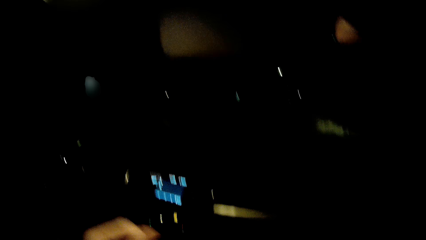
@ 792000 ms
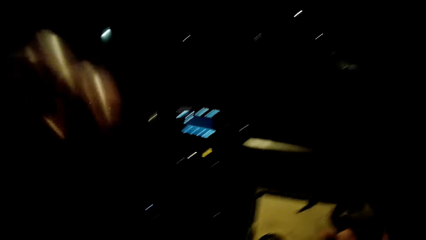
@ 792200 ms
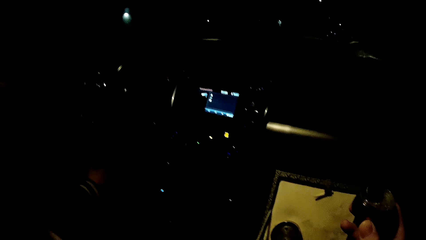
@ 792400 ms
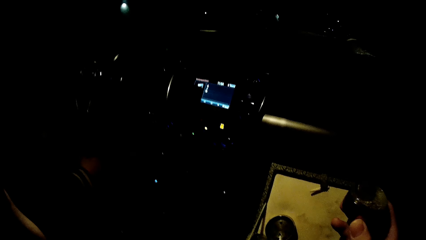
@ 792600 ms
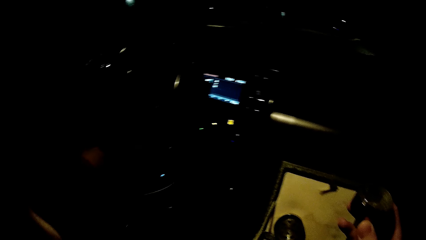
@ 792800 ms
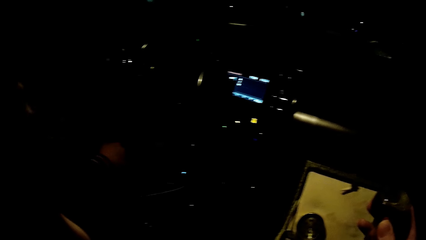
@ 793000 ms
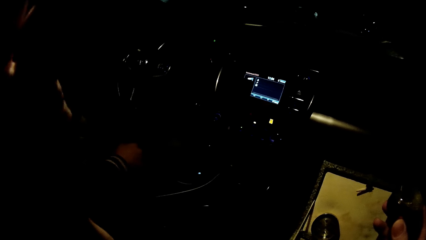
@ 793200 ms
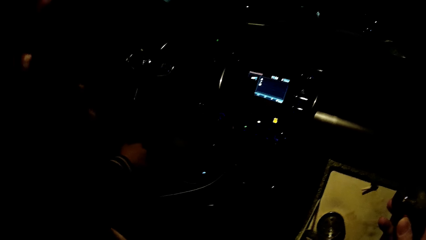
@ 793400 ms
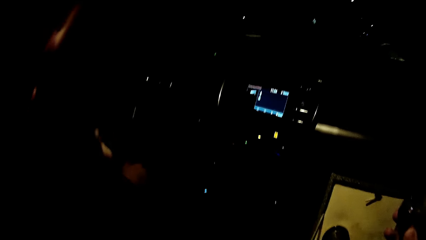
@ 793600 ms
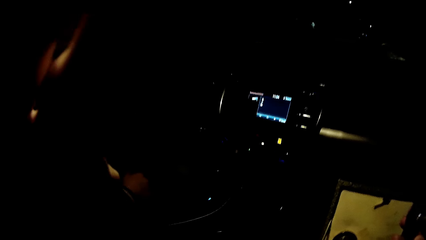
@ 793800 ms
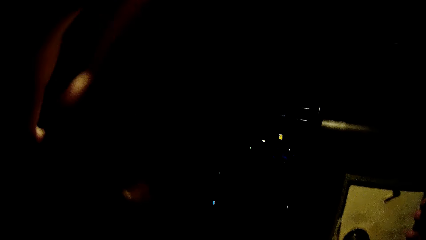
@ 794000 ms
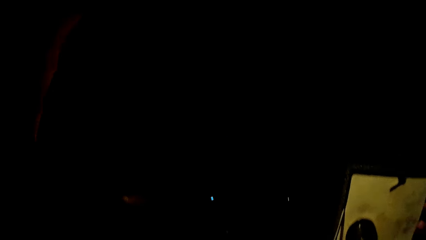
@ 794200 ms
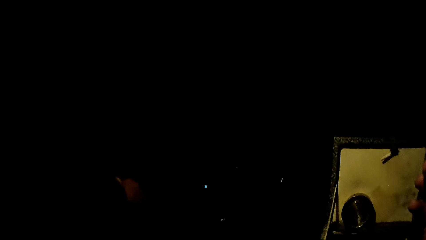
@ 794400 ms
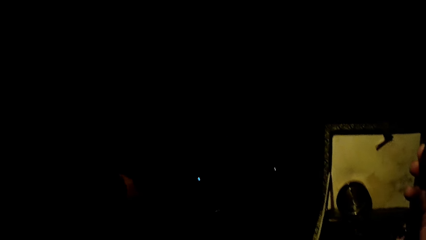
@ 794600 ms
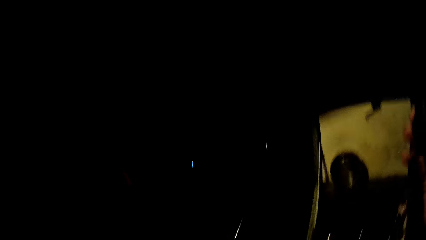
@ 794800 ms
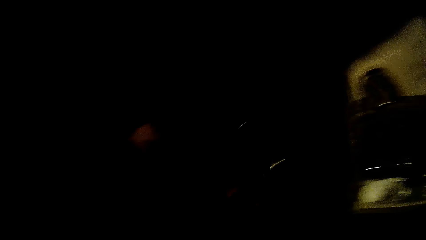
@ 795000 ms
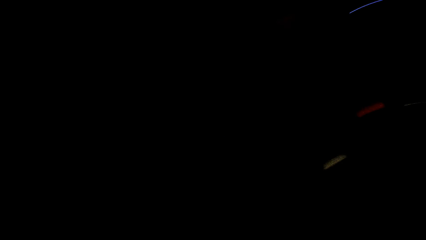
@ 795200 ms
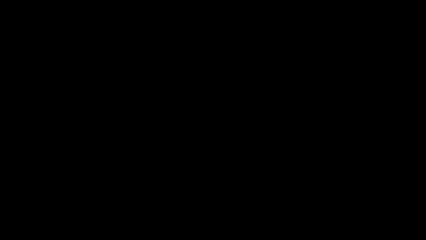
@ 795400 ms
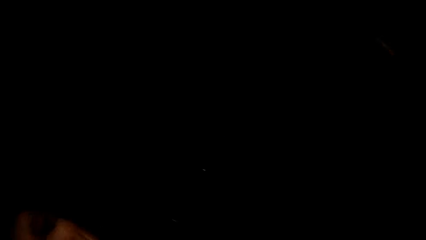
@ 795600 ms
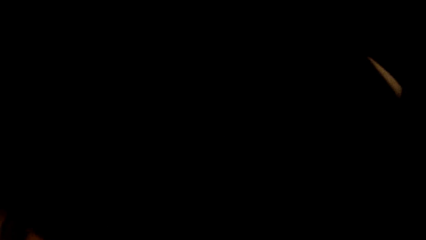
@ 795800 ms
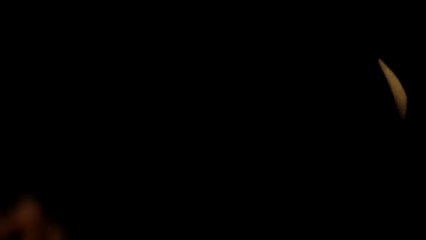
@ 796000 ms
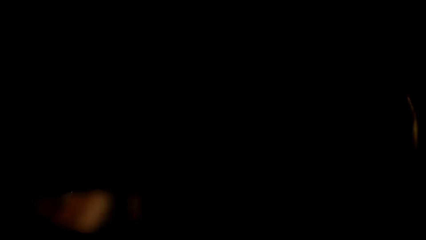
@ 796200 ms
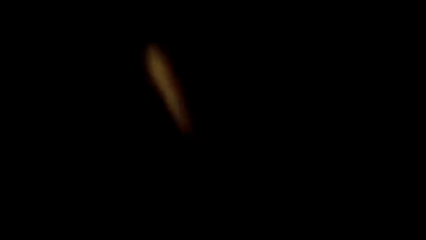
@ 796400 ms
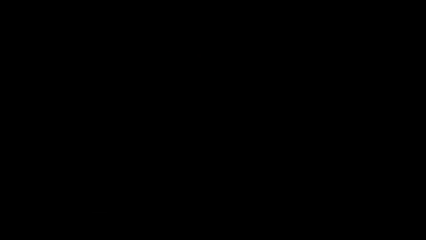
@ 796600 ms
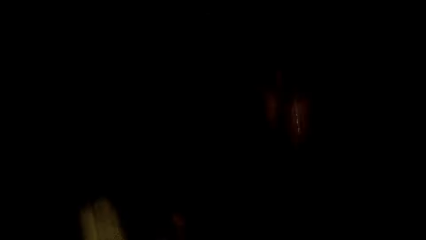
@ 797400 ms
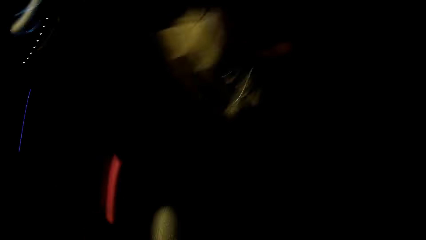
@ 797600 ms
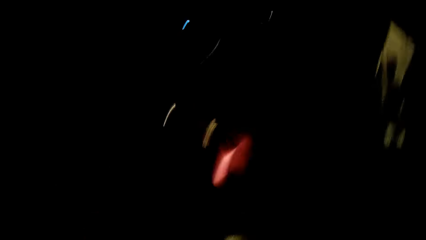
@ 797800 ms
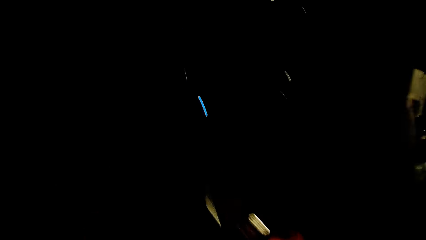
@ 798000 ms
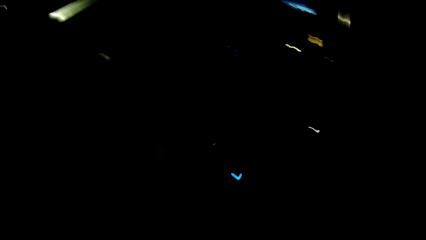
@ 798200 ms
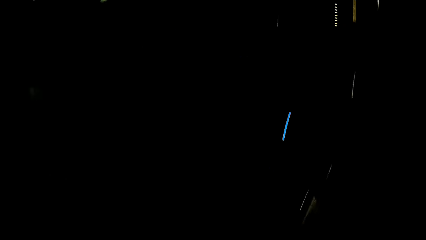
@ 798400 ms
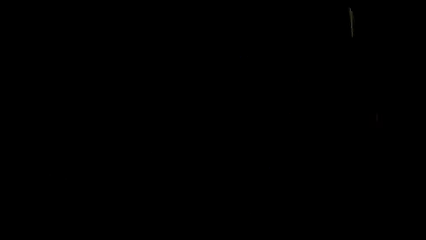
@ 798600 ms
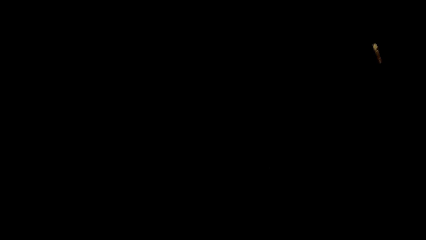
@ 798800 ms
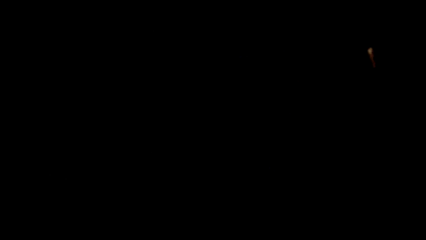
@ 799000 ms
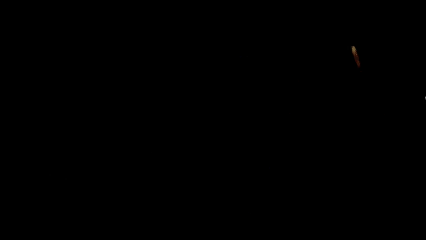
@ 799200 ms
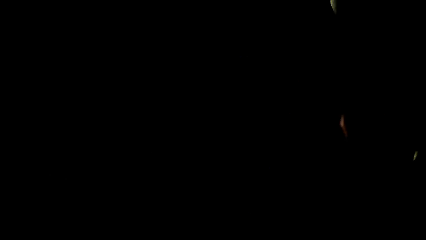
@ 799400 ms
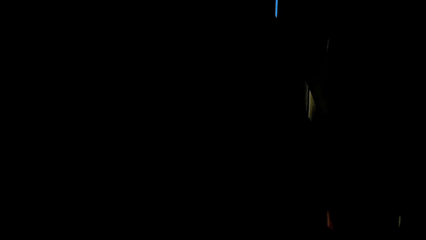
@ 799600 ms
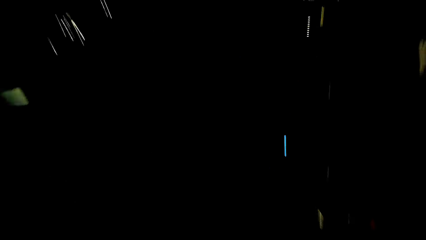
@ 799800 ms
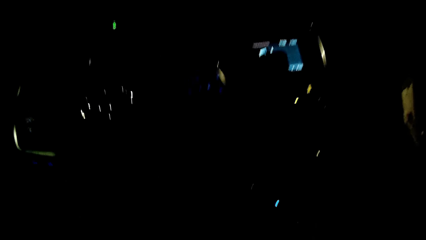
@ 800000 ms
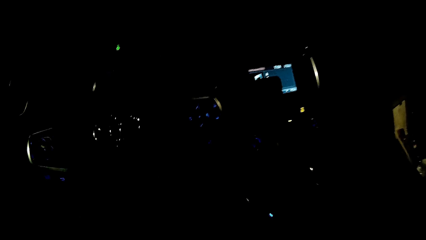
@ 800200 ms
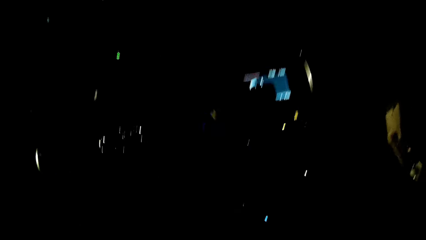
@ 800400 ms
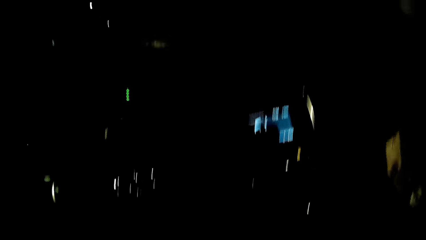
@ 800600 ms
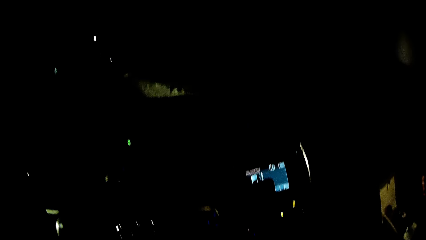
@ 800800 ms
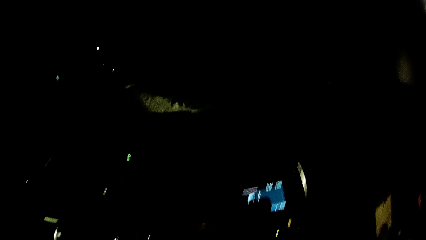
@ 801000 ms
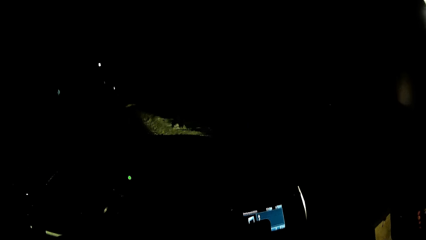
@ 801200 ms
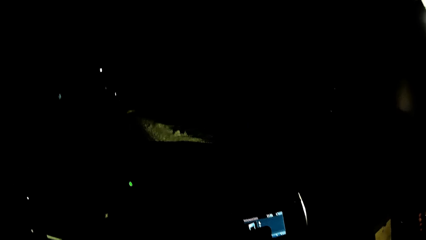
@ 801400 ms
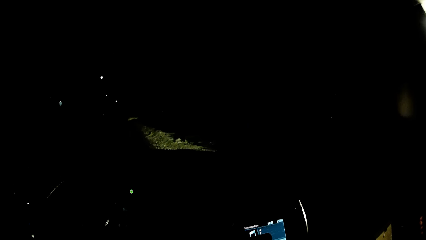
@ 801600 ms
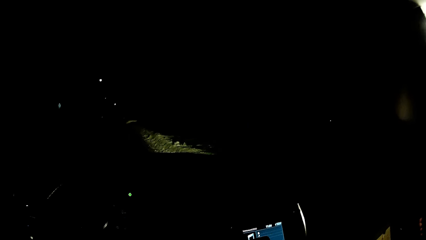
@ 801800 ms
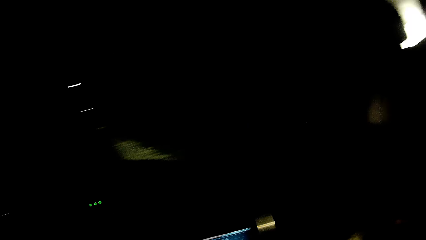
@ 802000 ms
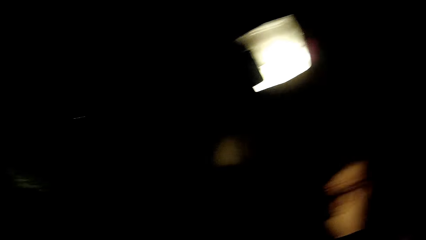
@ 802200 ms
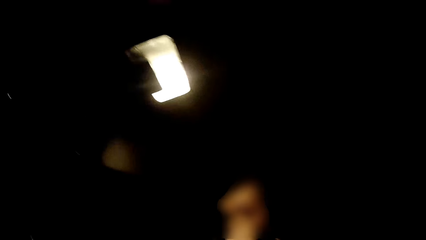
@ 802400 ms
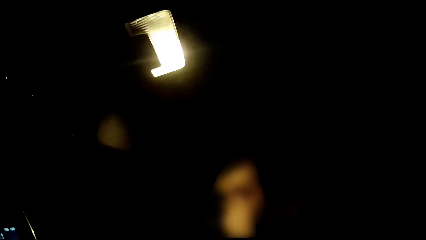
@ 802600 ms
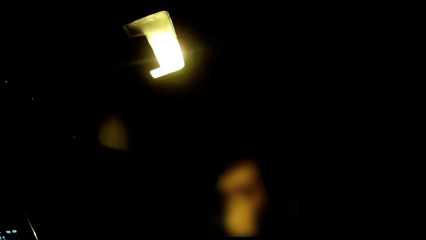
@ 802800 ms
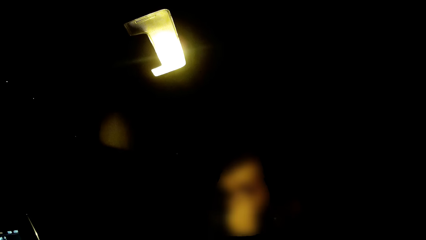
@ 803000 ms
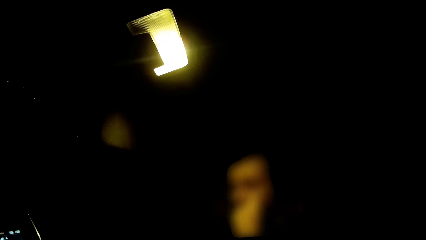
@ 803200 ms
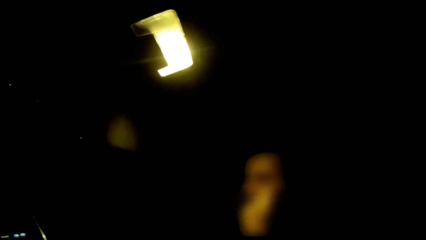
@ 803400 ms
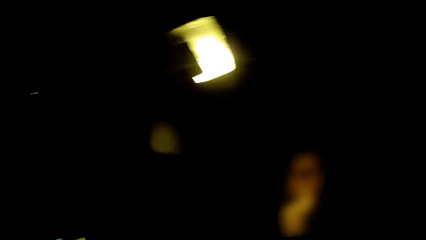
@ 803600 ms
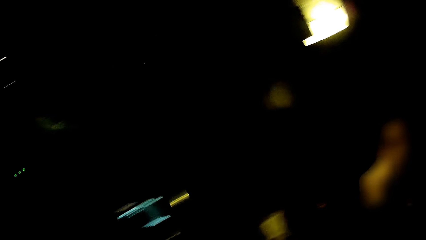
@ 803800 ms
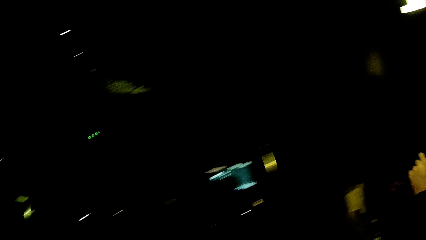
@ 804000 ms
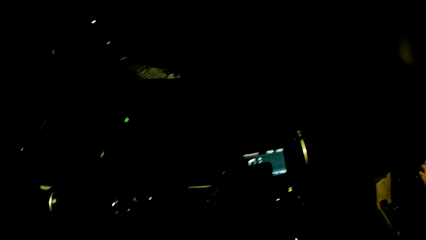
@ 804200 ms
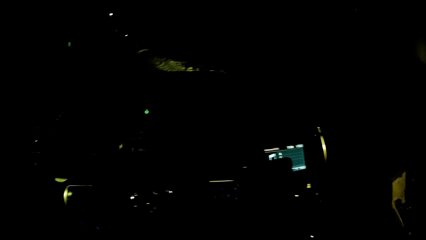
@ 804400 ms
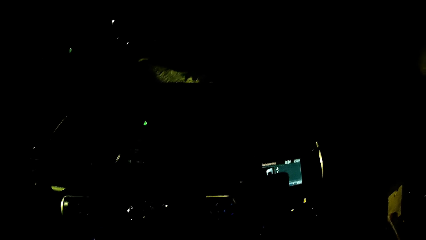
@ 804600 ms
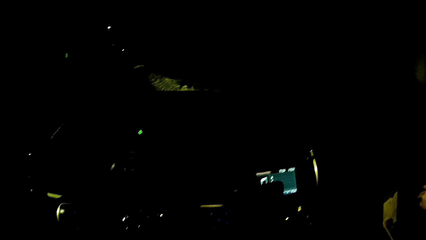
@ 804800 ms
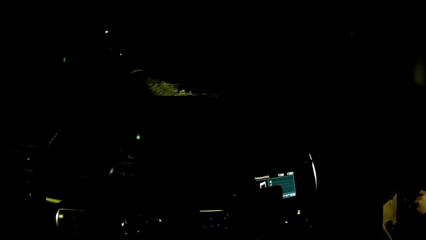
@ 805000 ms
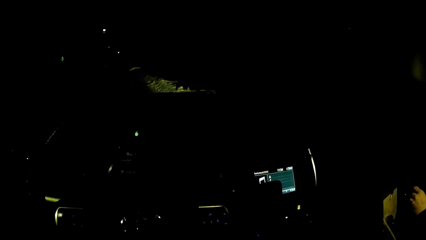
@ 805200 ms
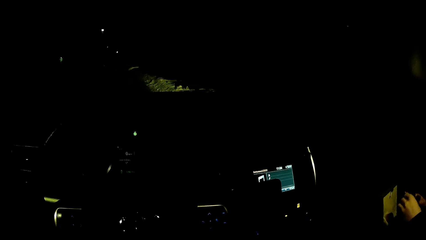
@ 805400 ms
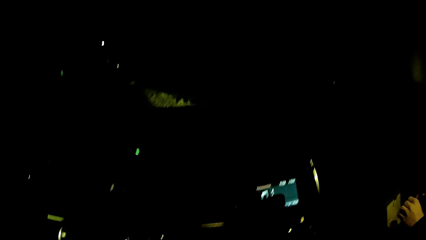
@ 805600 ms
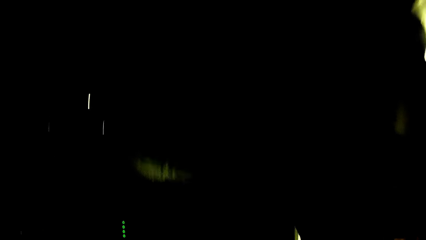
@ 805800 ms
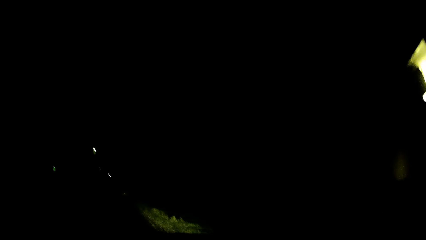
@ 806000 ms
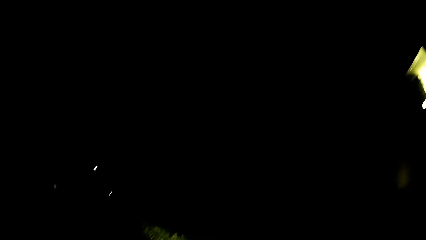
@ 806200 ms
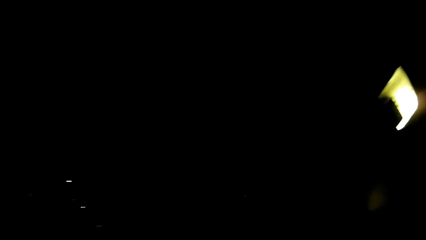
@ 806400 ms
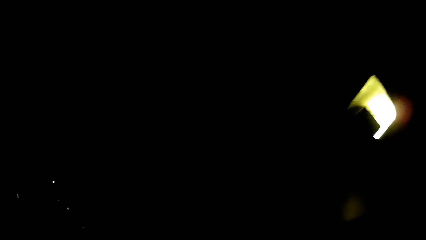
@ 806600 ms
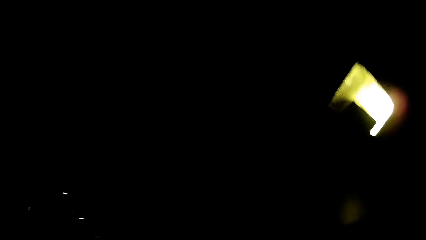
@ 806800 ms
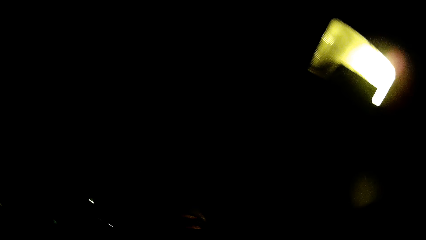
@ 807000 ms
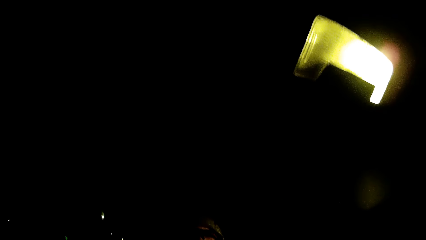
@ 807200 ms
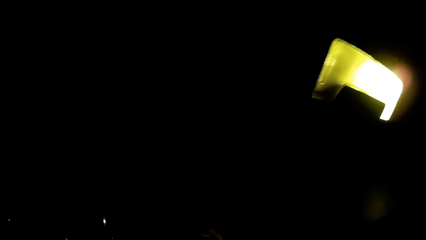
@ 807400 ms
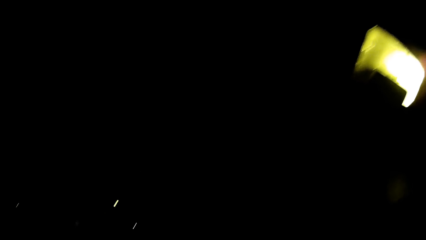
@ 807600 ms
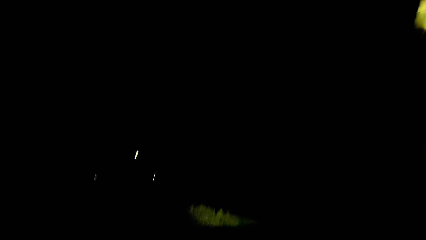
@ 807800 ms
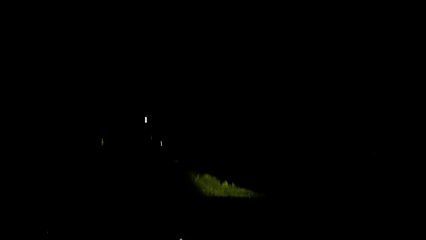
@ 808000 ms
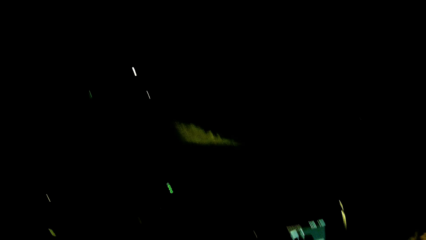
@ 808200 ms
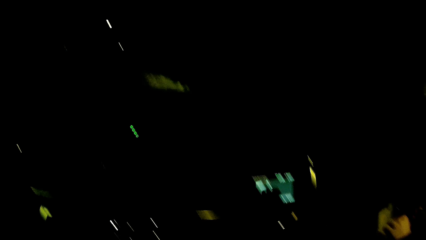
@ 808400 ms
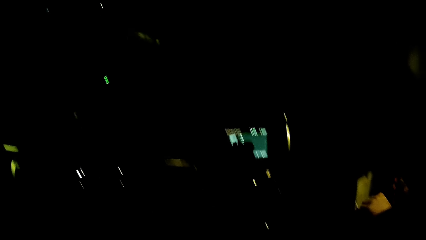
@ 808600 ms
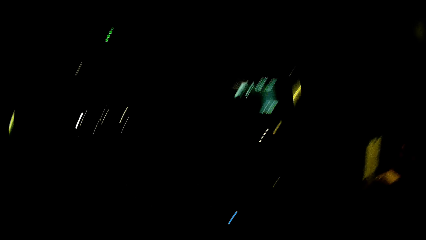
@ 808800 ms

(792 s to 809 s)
The woman ignites the car engine with the key. The camera wearer passes the camera to the woman. They look around. The woman interacts with the camera wearer.
